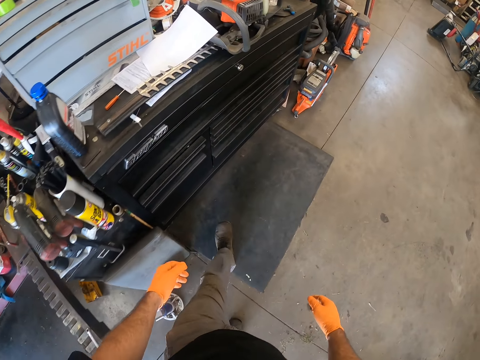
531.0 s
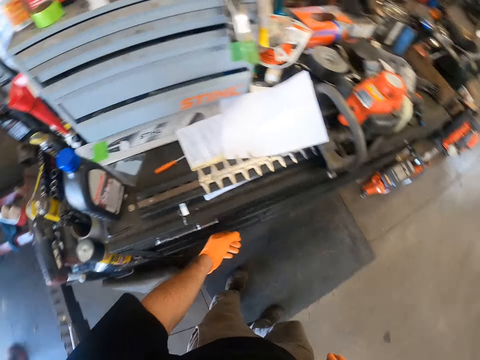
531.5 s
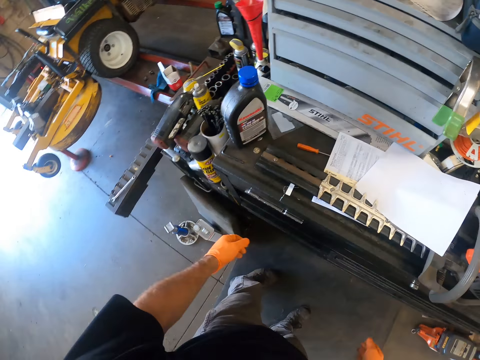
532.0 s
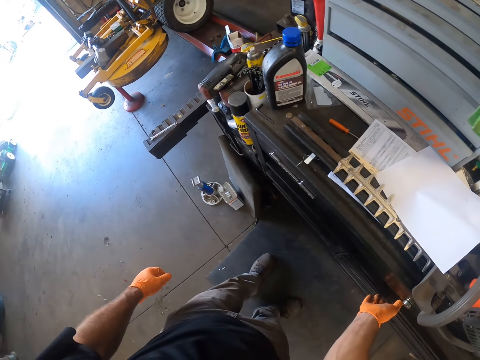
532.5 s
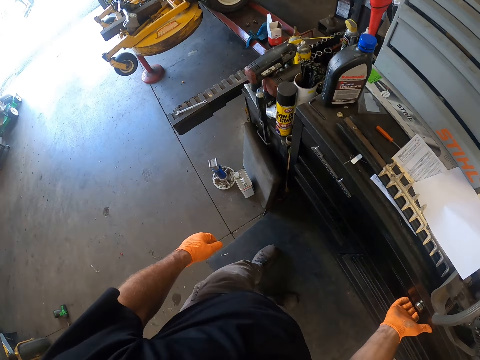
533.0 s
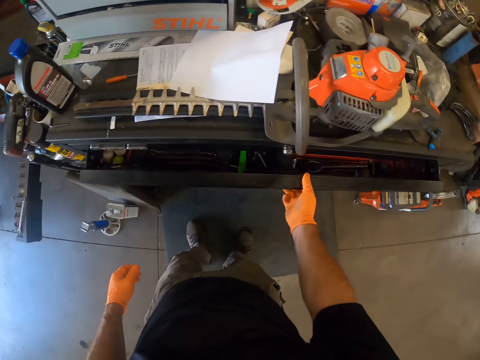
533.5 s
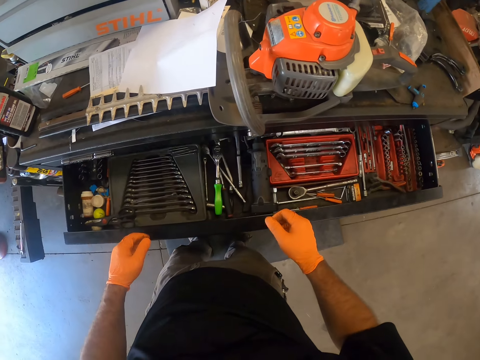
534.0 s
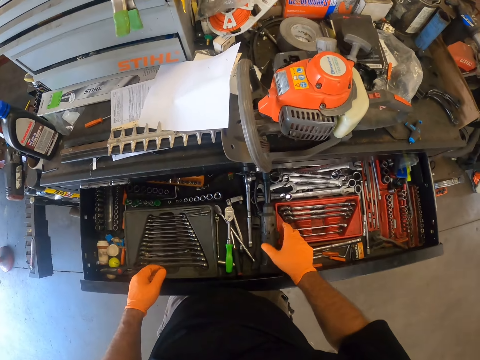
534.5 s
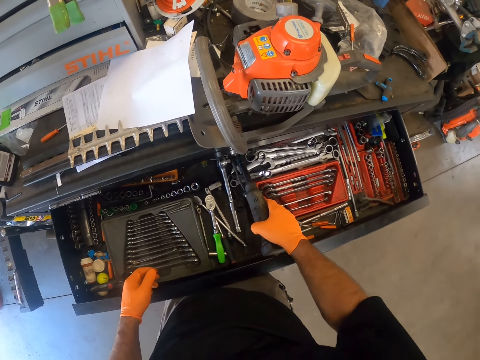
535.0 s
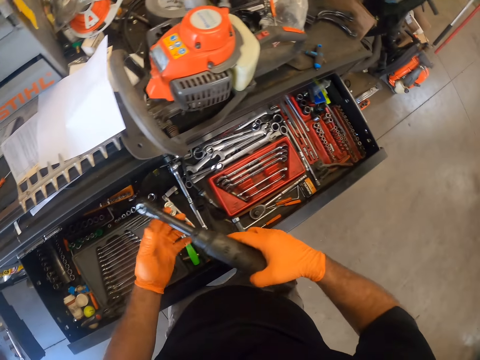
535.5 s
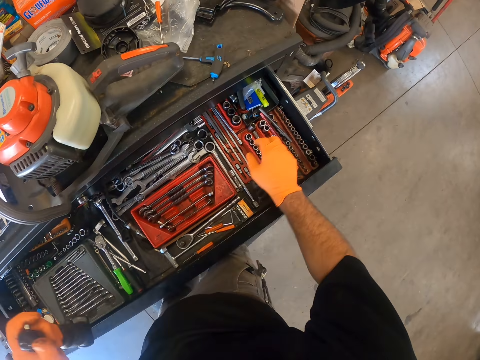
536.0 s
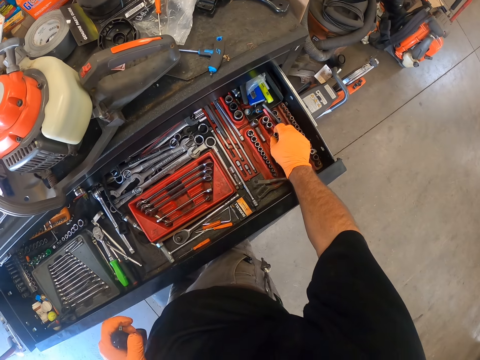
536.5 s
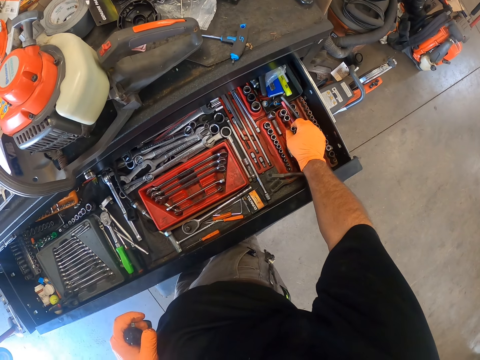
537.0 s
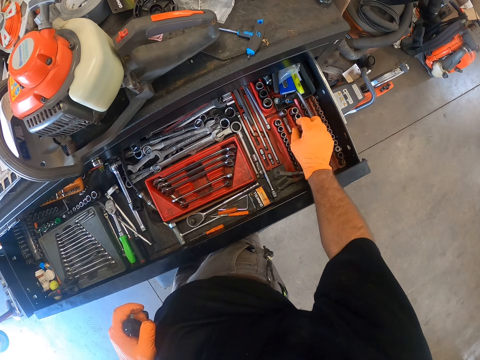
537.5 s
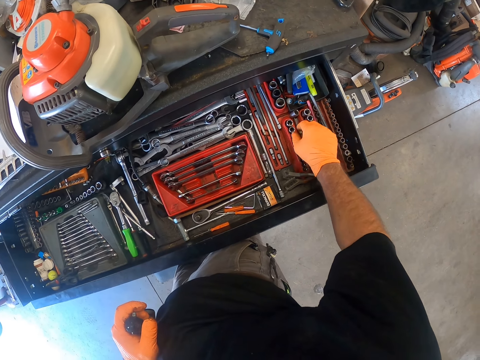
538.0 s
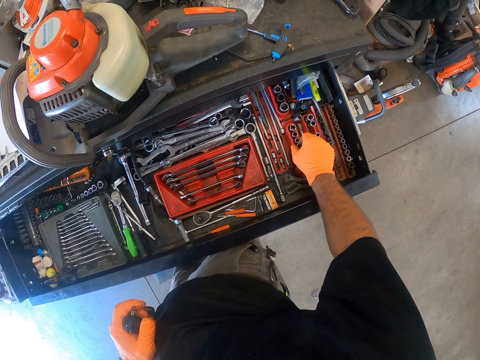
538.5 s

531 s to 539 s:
The camera wearer opens the drawer with his right hand. He picks up a torque wrench or jack from the drawer with his right hand. He holds the torque wrench with his left hand. He picks up a bolt knob.

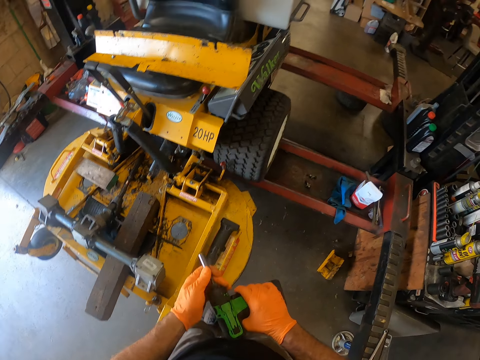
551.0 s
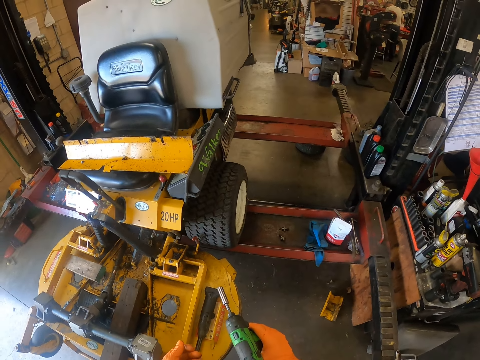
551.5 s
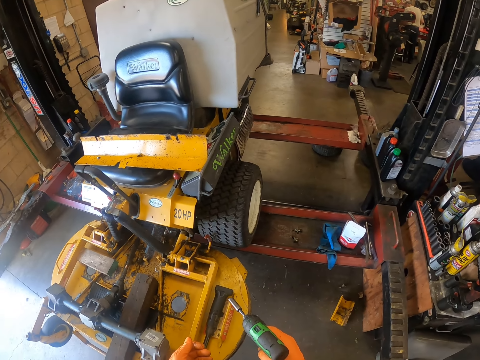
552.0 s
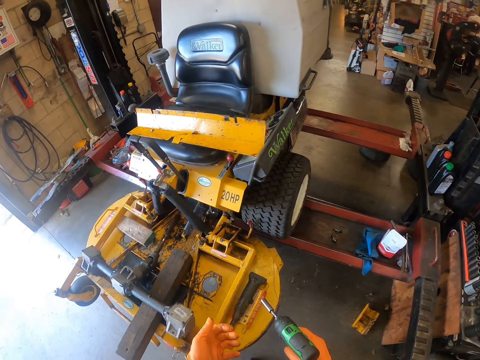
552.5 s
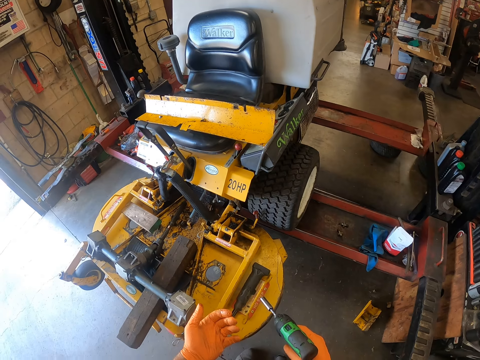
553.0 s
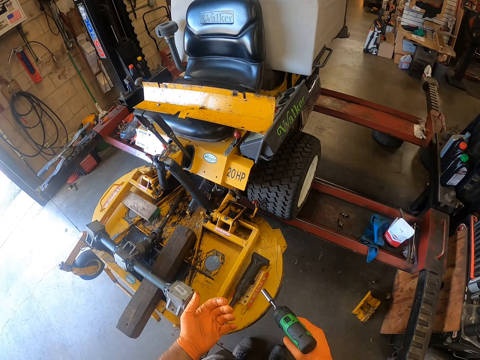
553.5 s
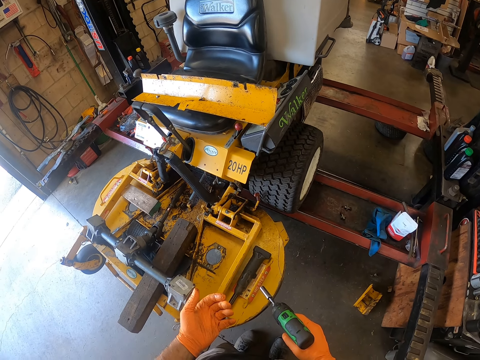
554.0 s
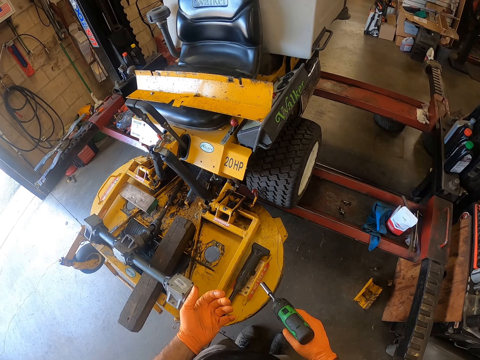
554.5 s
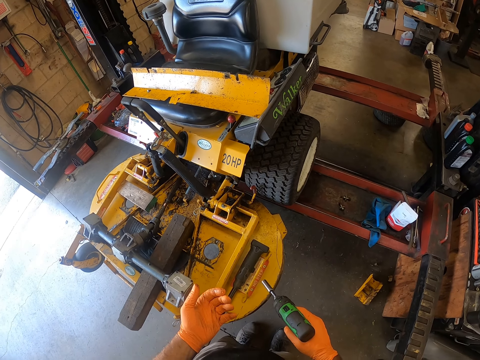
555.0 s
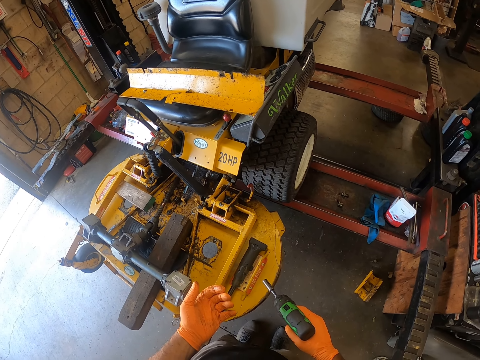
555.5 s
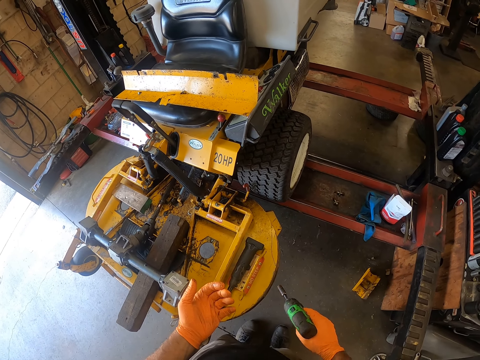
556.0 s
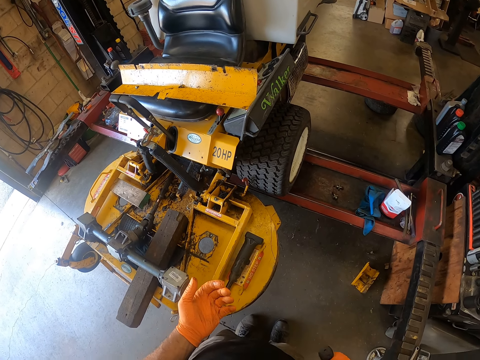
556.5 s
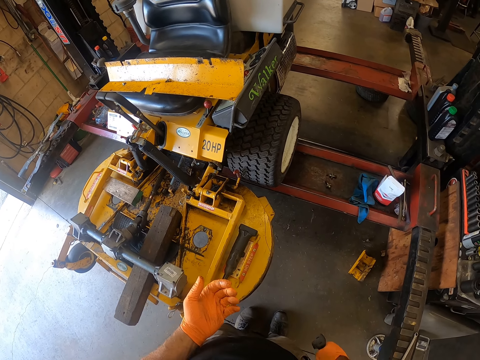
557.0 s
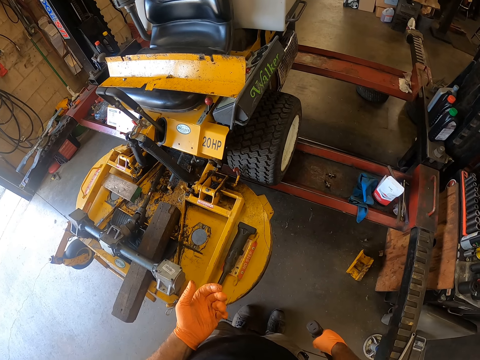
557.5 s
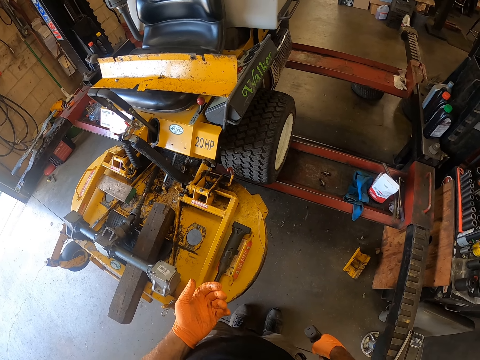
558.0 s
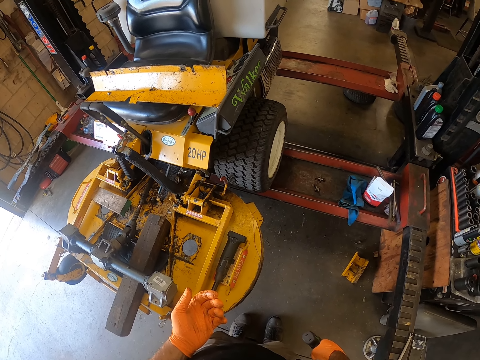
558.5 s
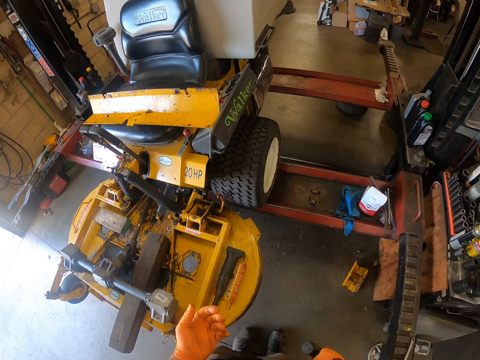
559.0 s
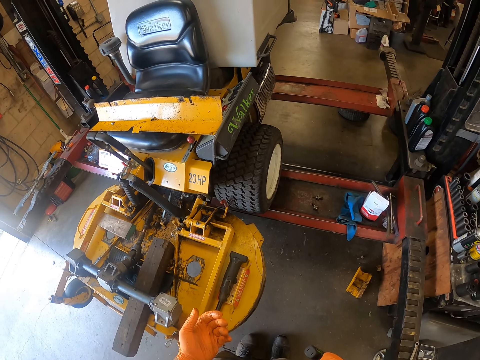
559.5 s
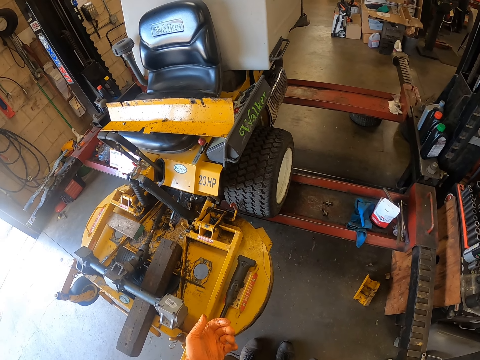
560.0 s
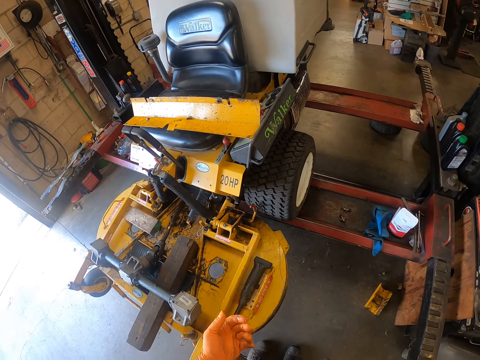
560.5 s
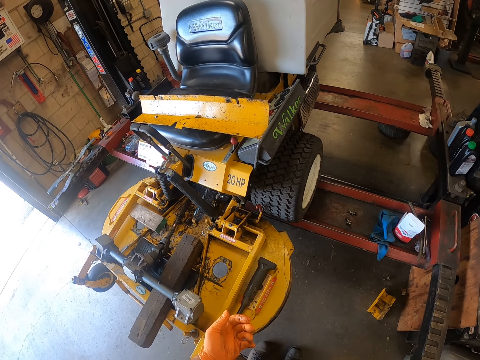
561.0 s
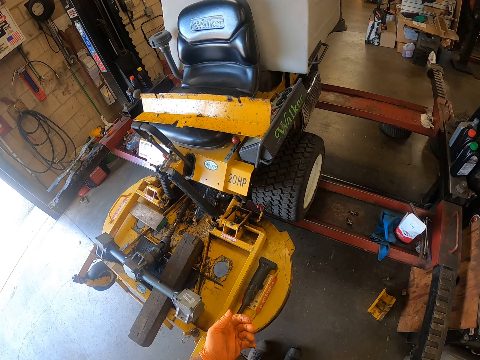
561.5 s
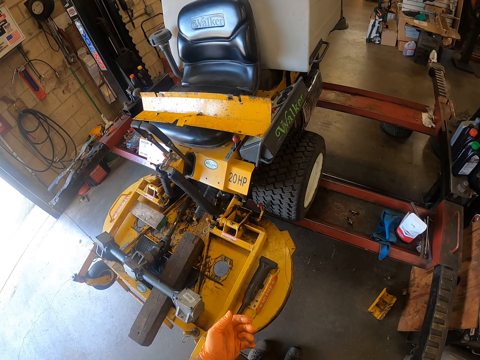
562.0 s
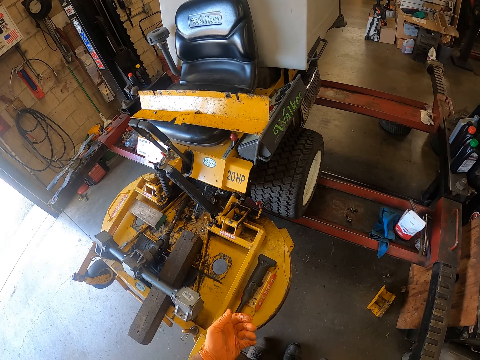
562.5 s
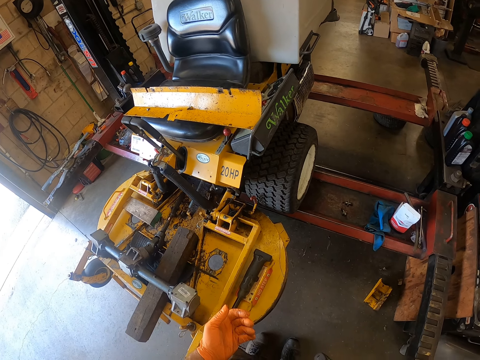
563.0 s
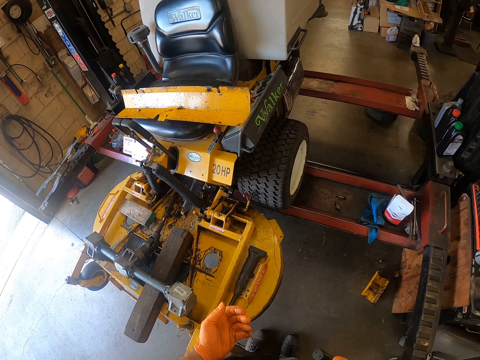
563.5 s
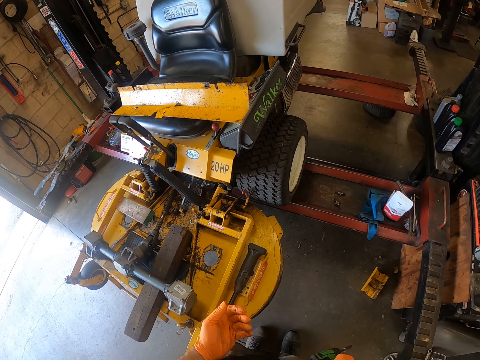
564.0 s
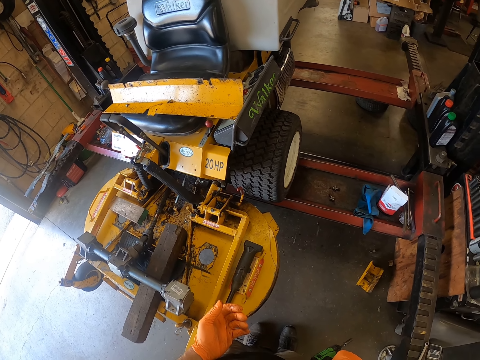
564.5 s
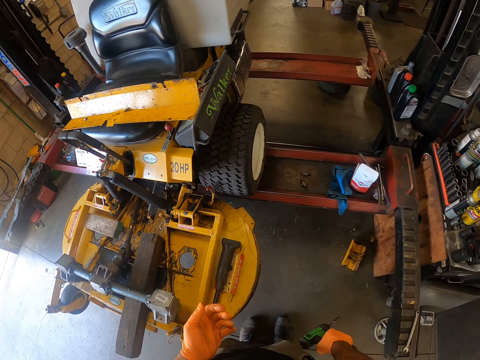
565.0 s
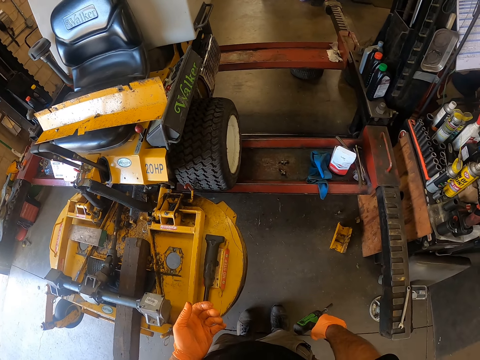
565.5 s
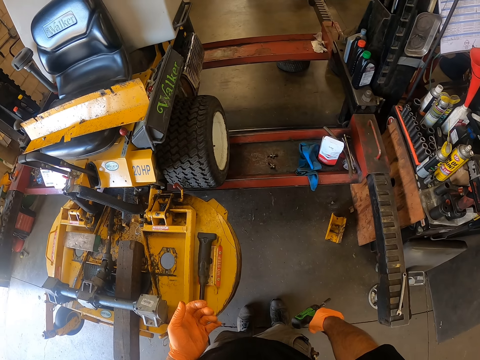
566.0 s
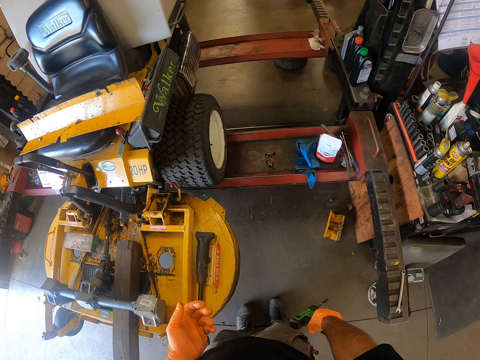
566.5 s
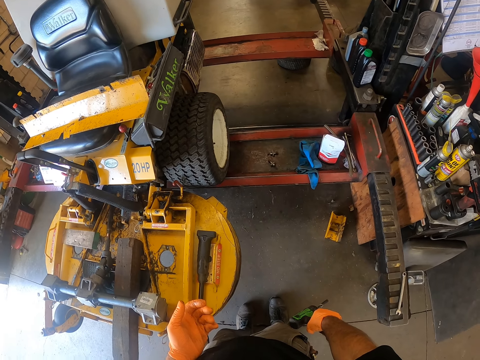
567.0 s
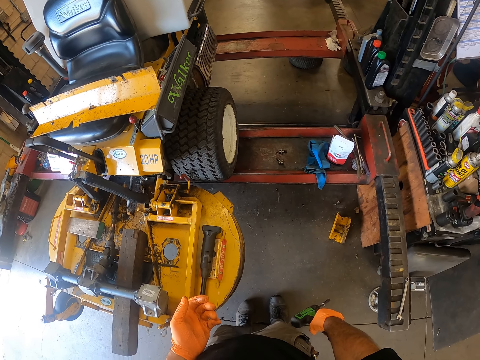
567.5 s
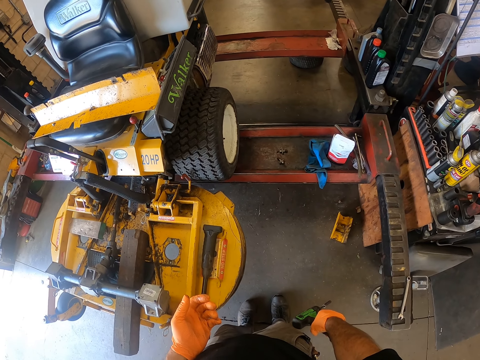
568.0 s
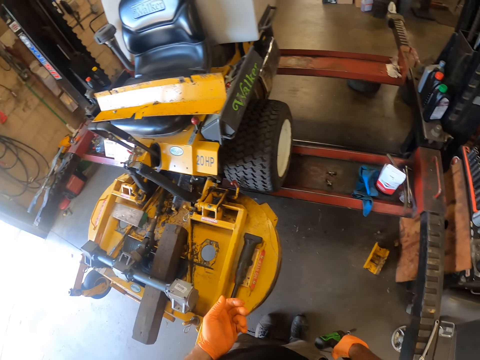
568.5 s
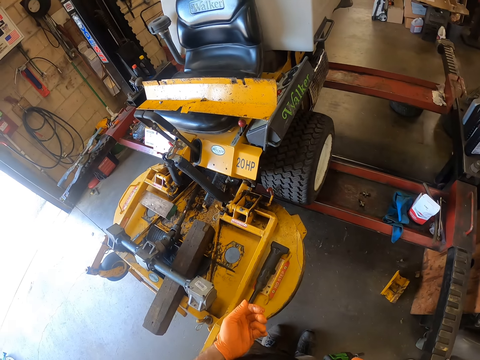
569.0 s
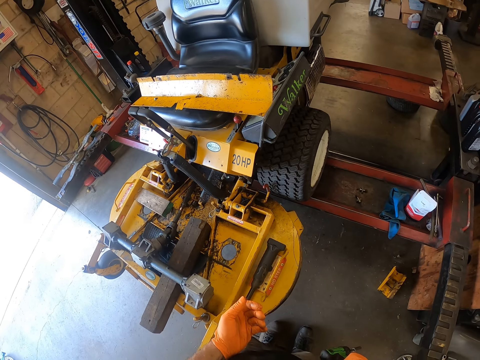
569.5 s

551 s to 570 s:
The camera wearer holds the impact wrench with his right hand.
